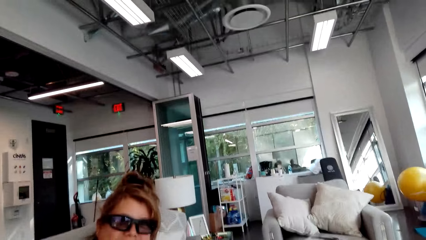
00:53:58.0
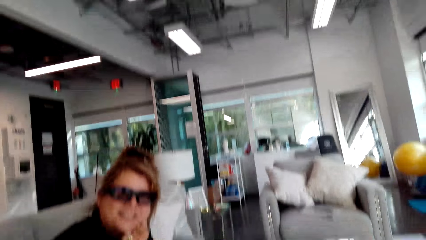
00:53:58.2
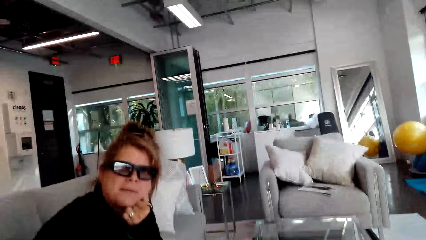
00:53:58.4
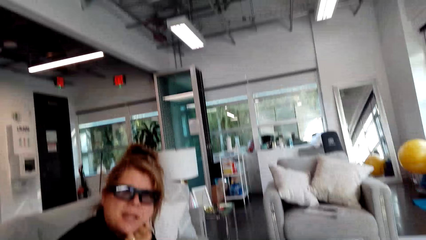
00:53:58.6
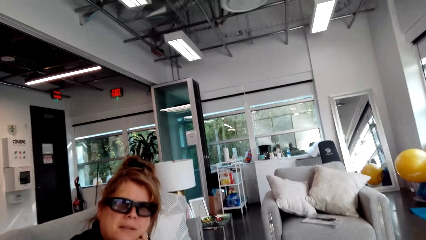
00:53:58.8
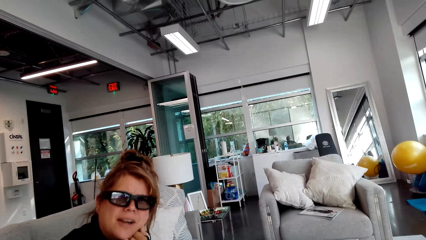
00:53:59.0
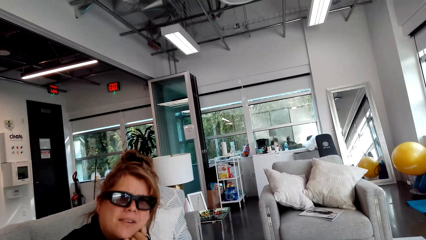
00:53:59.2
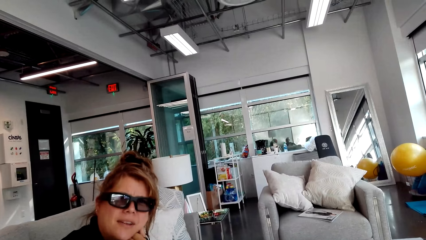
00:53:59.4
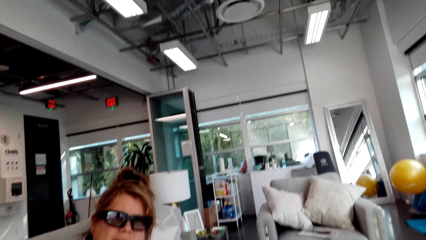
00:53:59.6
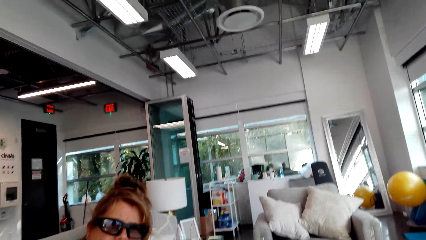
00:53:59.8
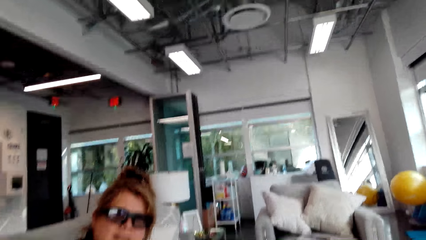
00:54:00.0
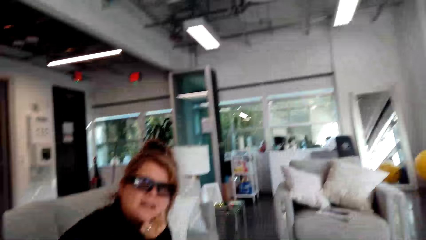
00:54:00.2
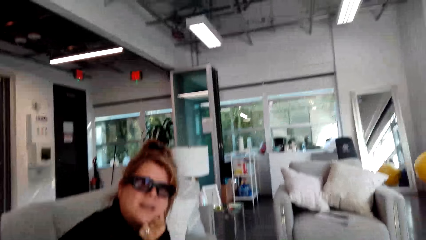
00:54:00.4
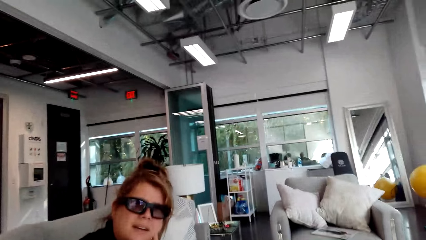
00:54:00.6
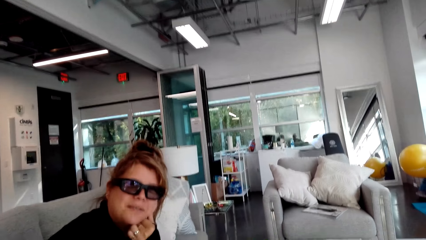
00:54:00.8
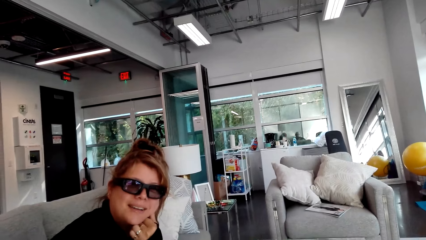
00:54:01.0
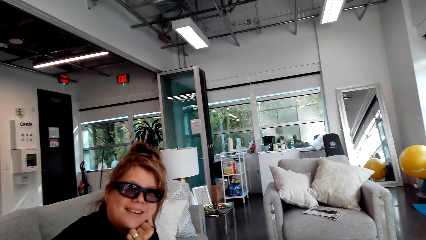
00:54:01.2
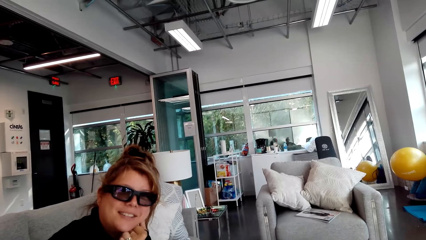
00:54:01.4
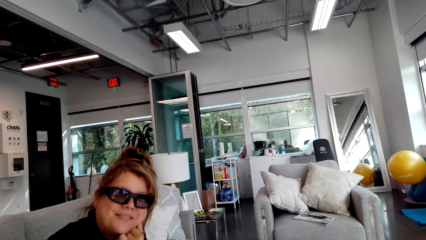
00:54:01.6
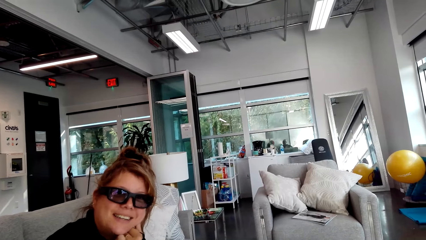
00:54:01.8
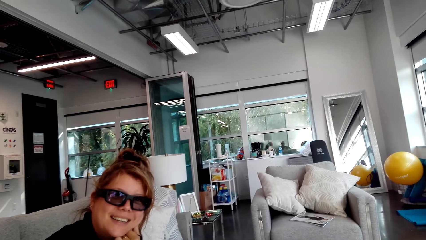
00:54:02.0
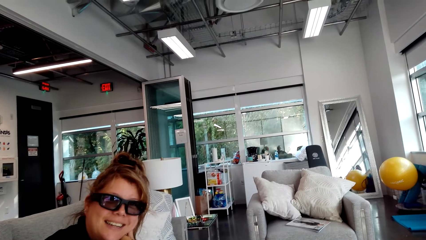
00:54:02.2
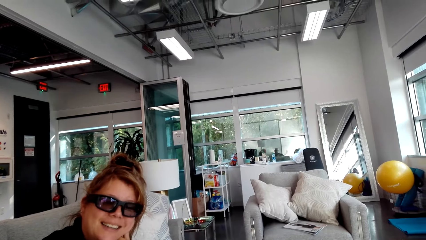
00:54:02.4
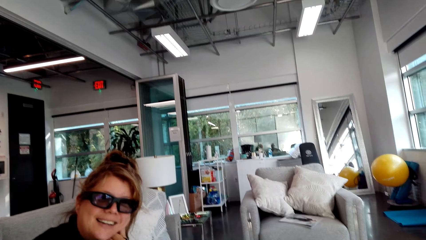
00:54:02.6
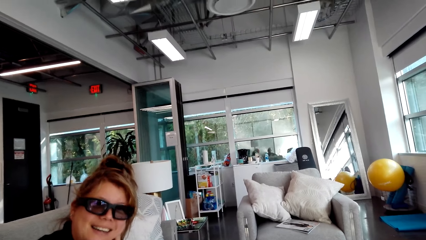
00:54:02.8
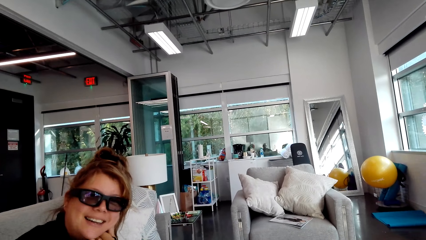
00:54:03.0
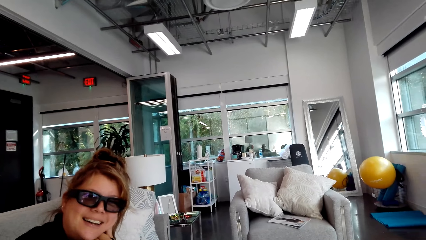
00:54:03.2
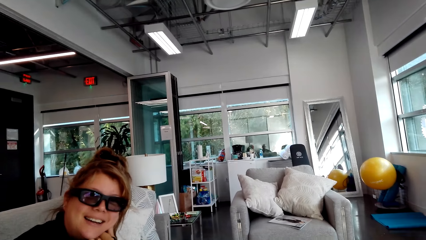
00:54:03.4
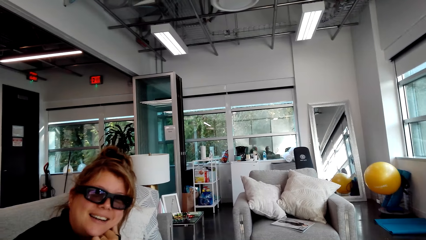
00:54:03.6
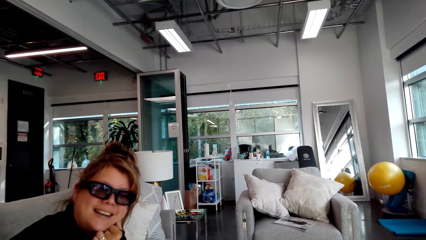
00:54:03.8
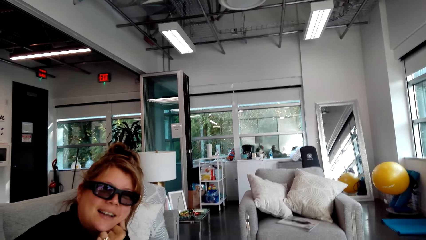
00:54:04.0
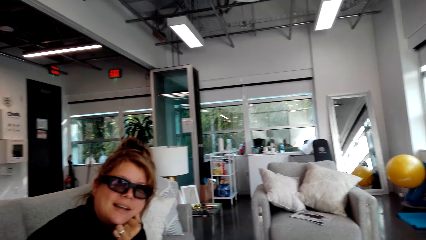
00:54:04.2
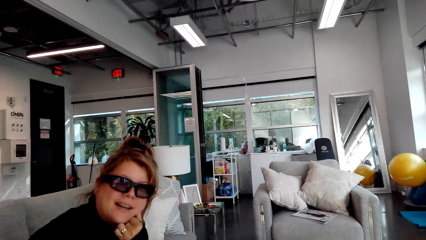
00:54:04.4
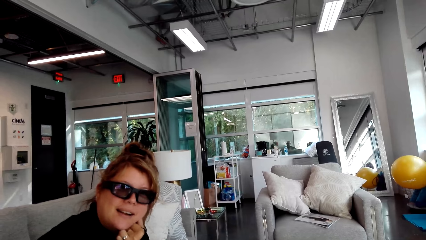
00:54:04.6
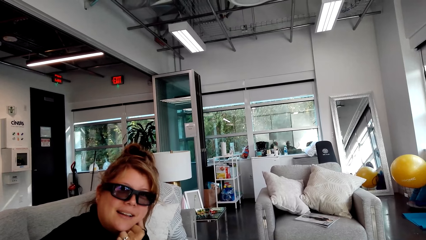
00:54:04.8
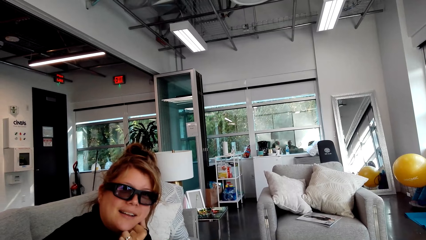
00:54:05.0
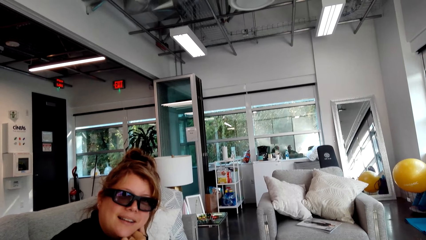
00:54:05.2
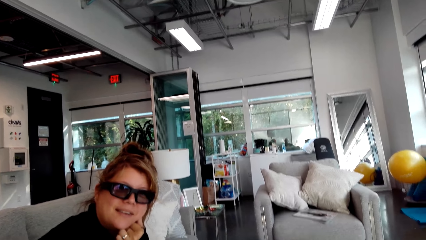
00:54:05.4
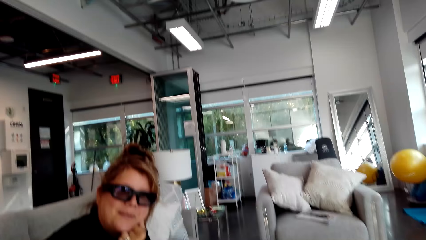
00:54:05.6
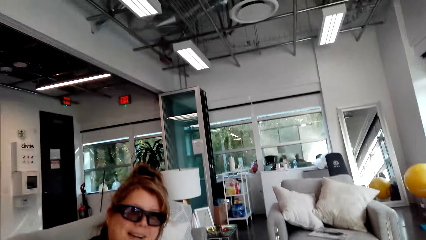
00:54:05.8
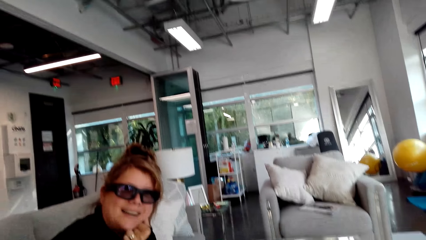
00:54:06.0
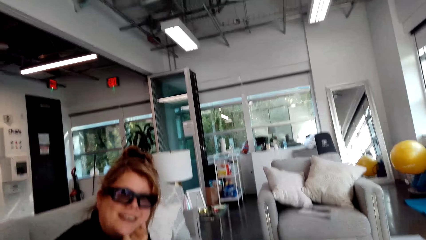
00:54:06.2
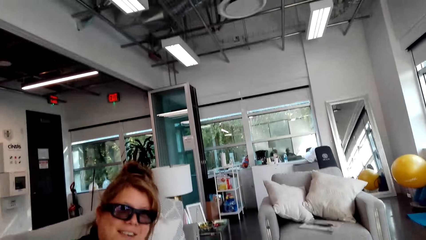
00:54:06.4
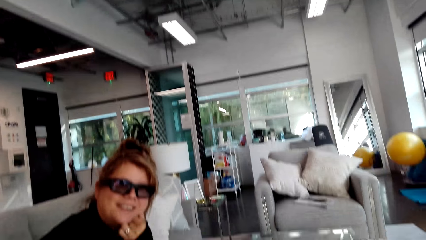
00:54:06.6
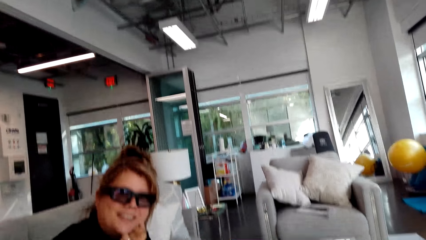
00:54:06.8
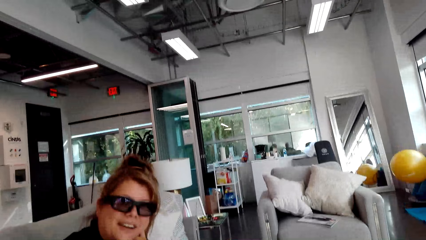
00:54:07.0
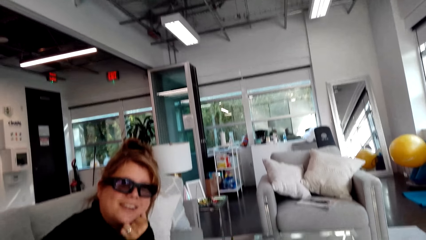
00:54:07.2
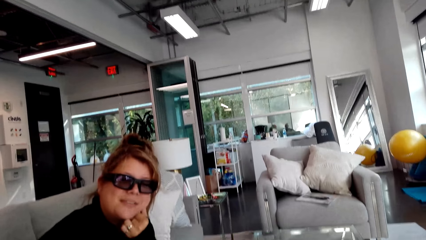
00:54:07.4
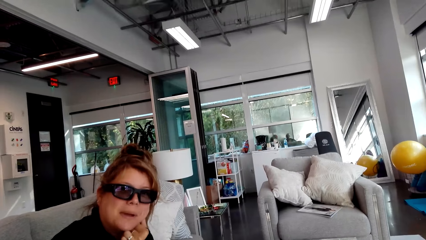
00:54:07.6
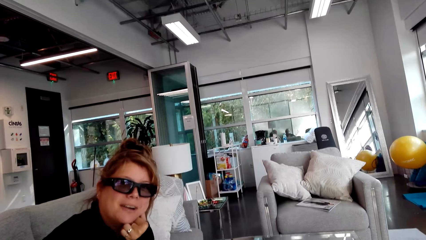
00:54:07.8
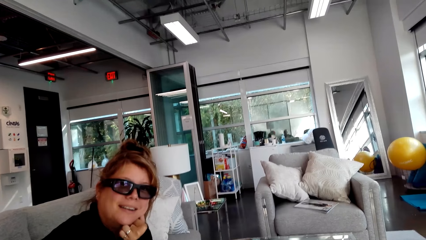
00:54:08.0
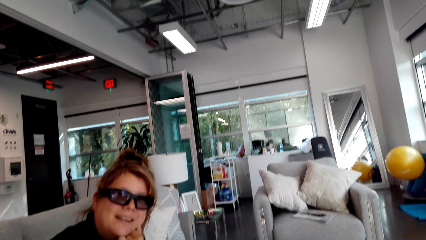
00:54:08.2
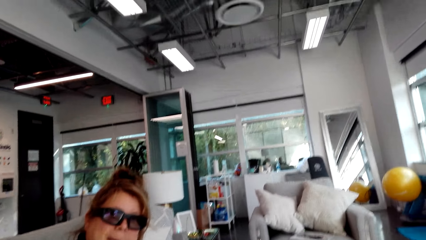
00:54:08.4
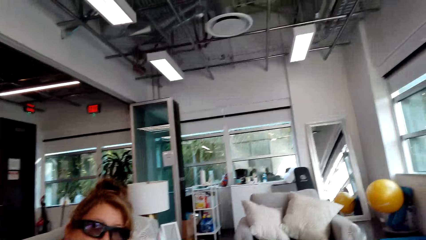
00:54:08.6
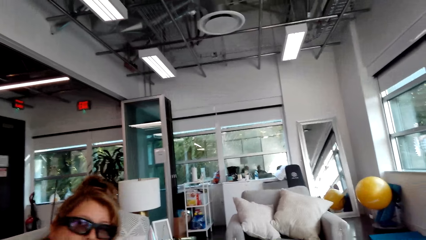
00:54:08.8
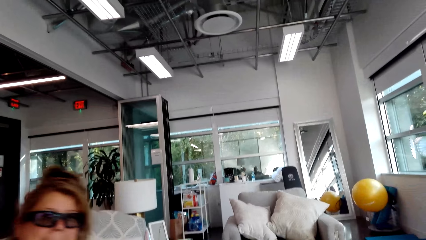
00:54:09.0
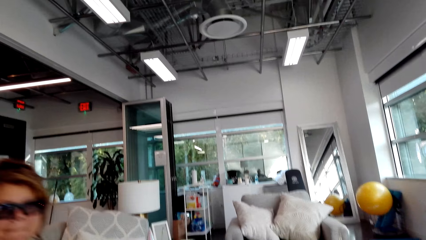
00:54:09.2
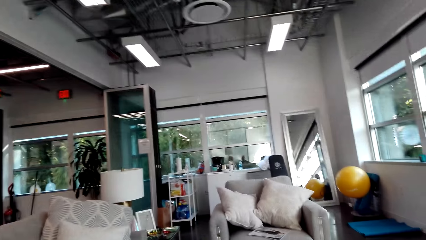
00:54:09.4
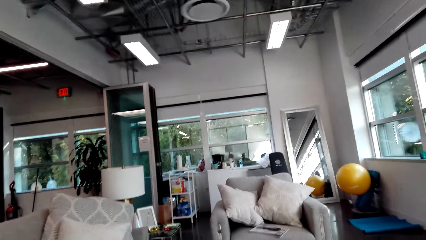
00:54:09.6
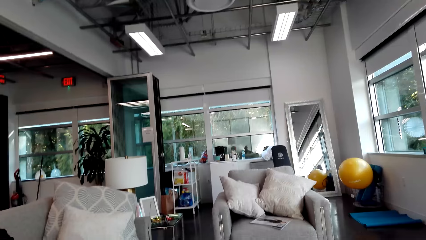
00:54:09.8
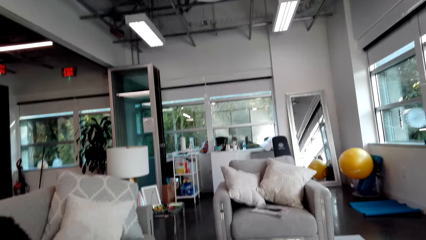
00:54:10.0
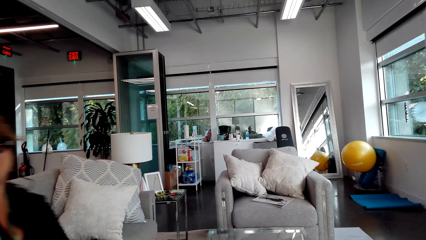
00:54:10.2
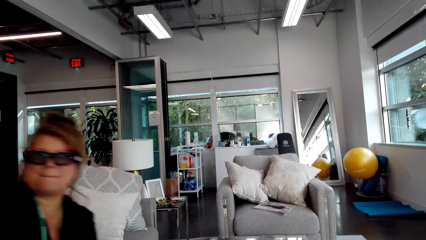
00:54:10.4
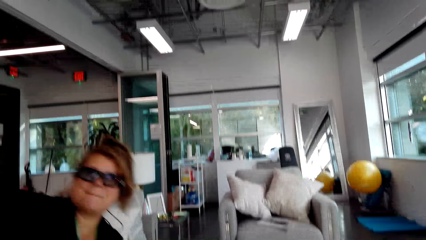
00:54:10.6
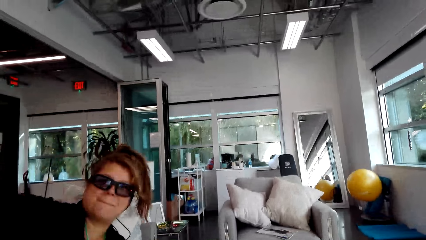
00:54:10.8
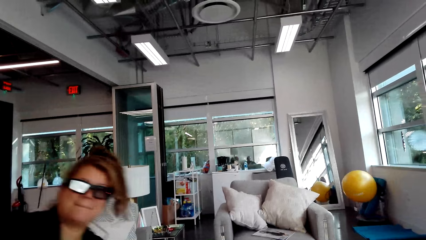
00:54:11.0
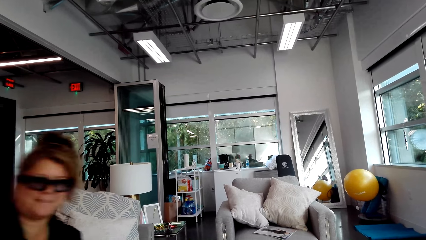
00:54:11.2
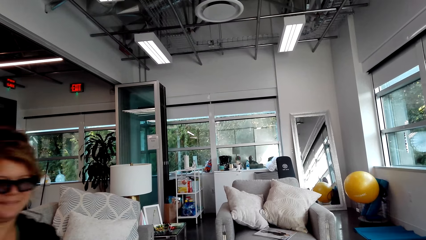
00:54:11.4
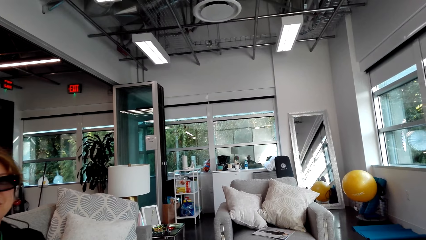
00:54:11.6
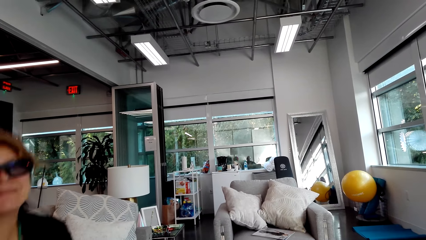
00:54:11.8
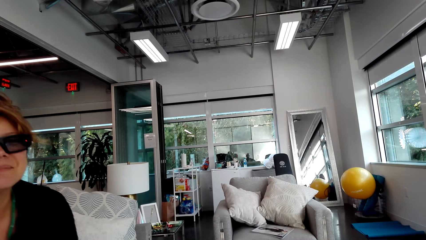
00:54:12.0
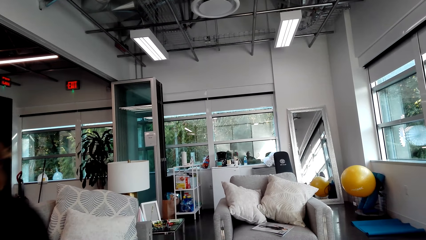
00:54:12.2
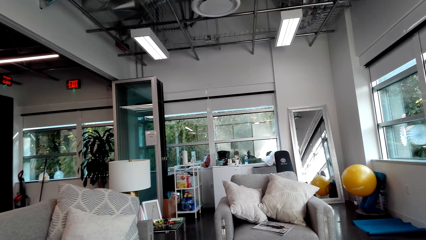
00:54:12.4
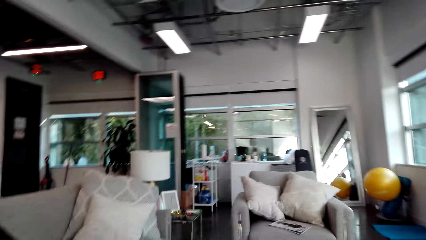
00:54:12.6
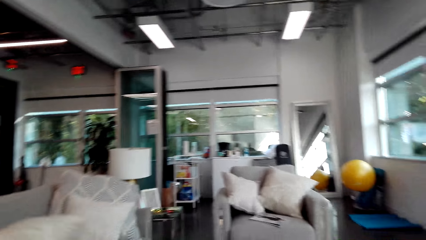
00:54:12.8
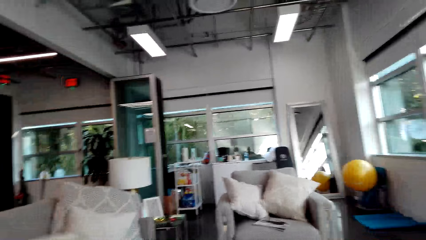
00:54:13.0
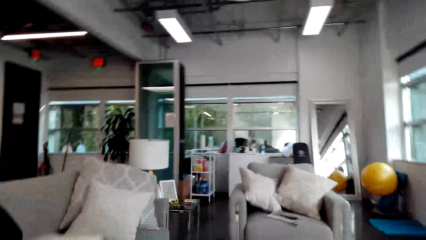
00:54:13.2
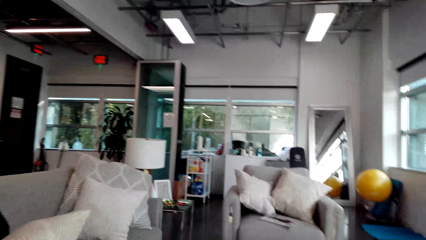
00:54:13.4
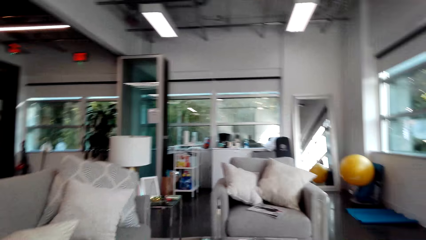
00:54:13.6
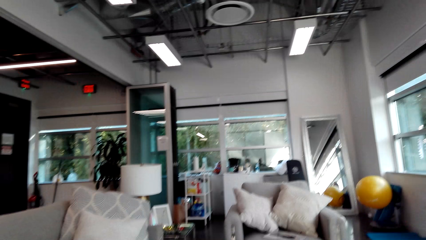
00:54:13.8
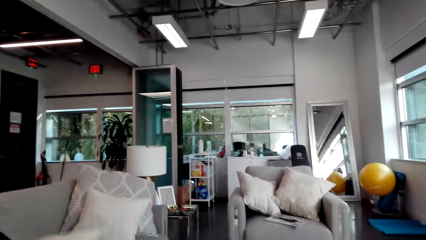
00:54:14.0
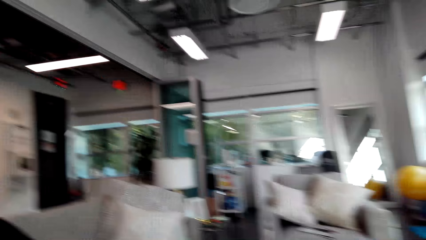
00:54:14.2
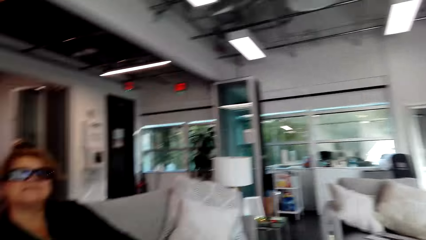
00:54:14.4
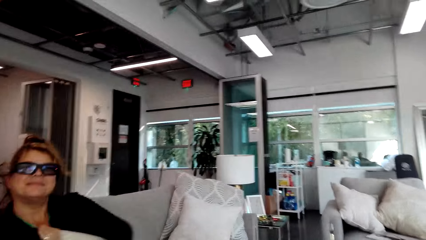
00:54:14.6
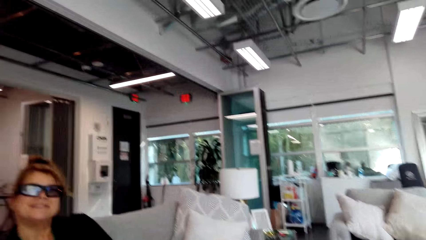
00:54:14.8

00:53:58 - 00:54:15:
The camera wearer looks around. They stare at the person.
